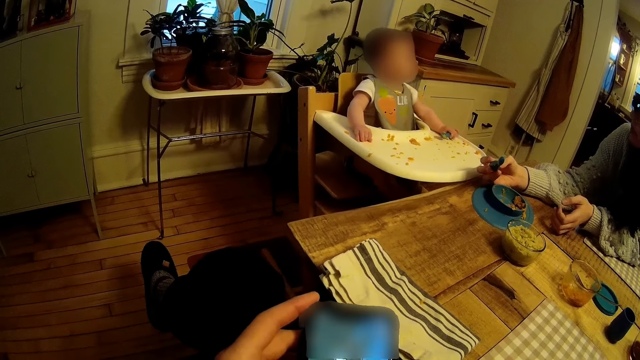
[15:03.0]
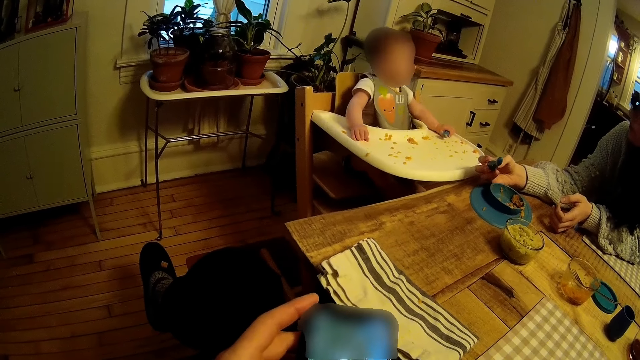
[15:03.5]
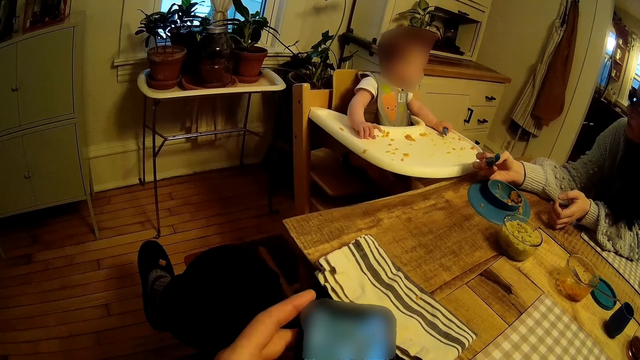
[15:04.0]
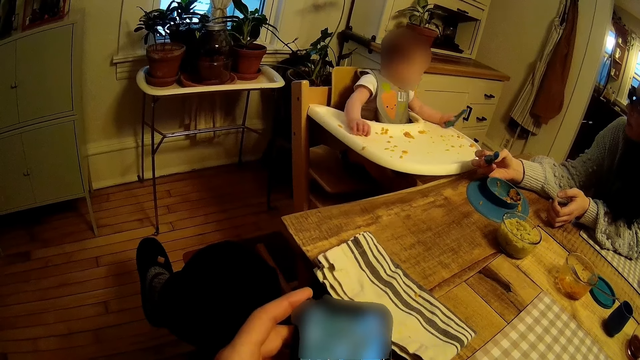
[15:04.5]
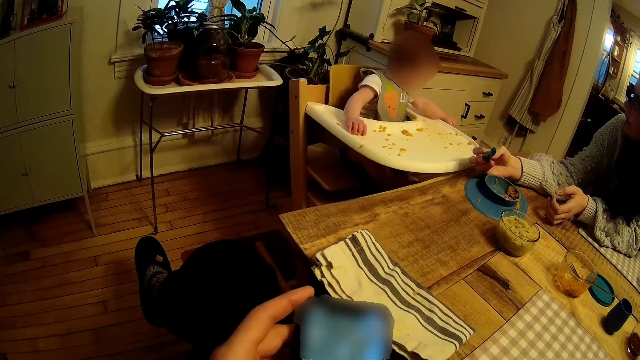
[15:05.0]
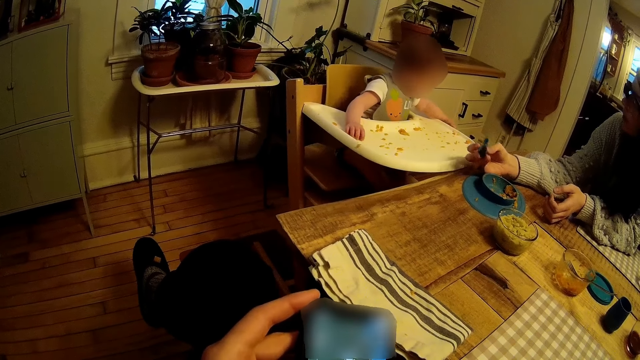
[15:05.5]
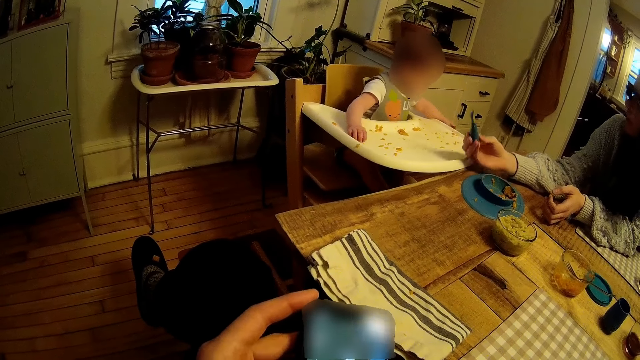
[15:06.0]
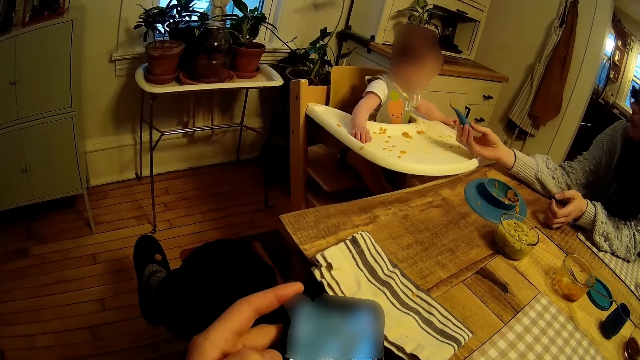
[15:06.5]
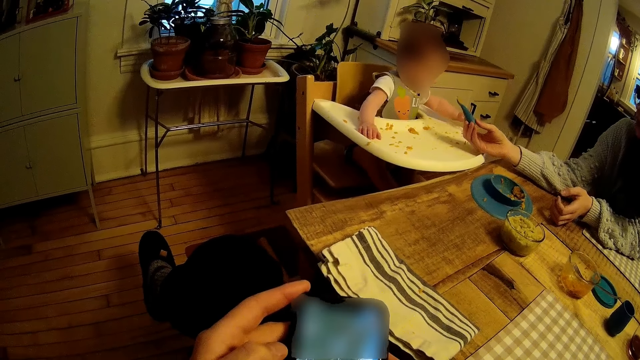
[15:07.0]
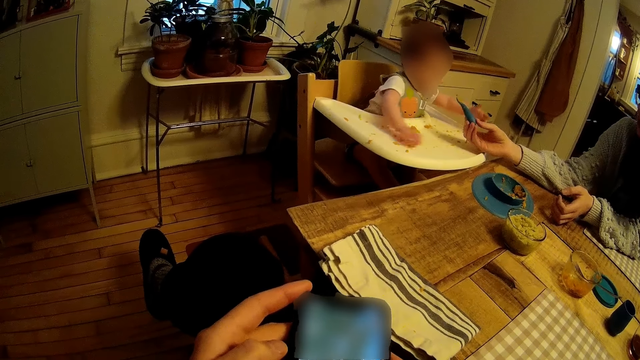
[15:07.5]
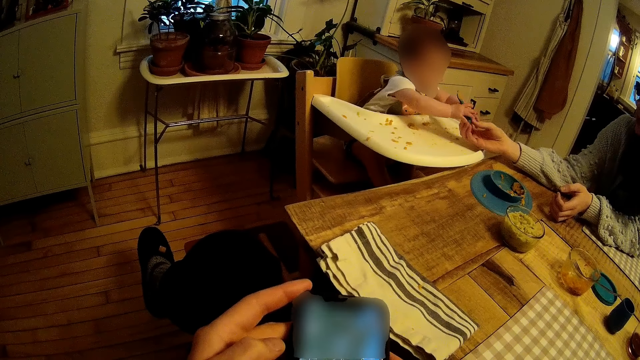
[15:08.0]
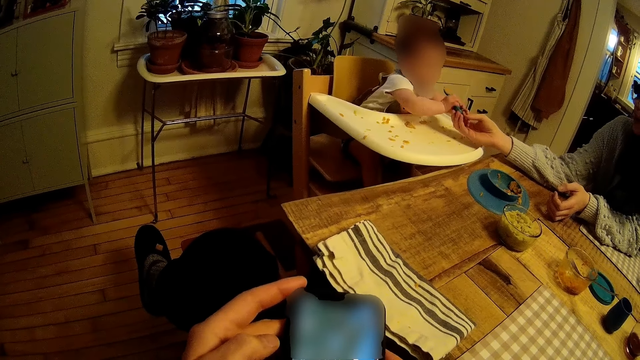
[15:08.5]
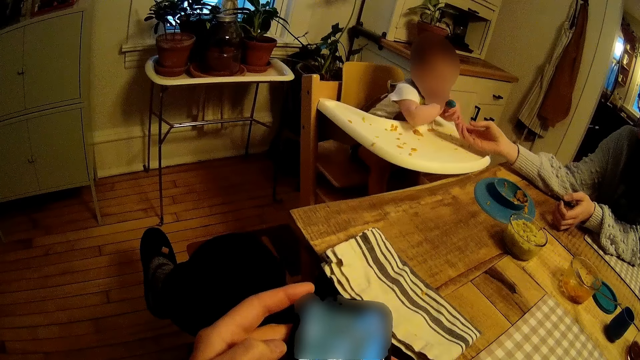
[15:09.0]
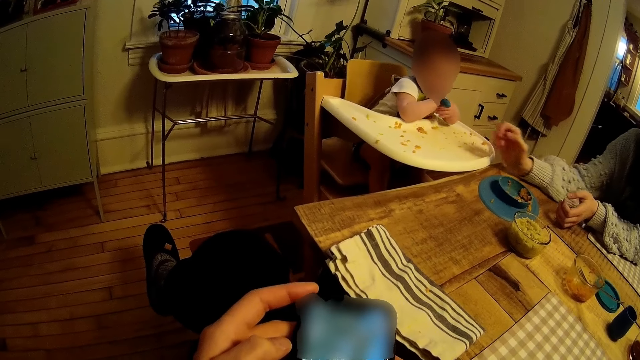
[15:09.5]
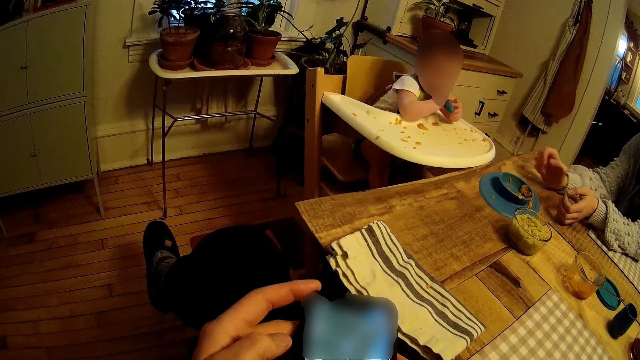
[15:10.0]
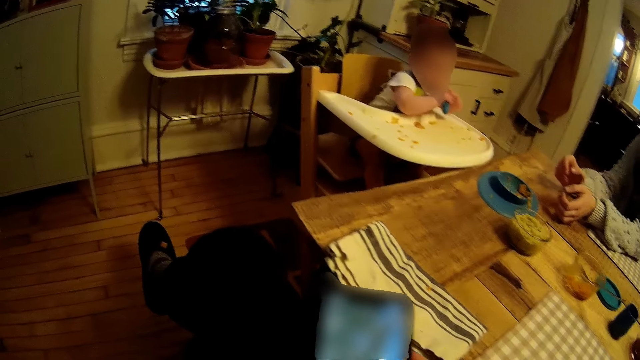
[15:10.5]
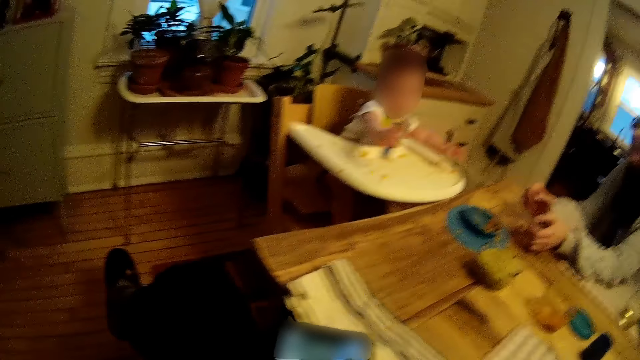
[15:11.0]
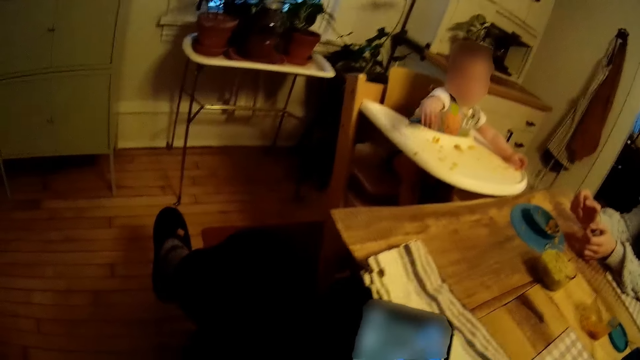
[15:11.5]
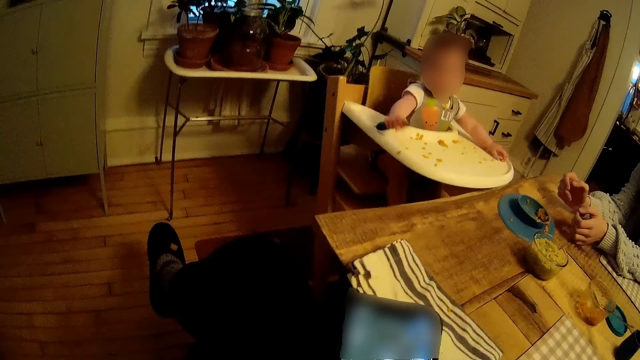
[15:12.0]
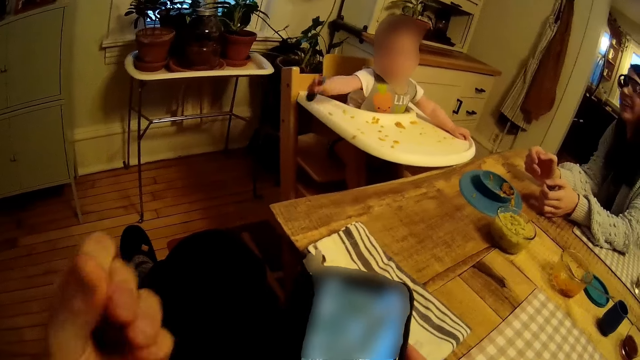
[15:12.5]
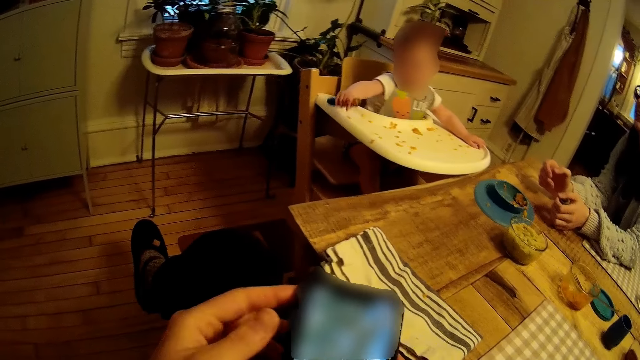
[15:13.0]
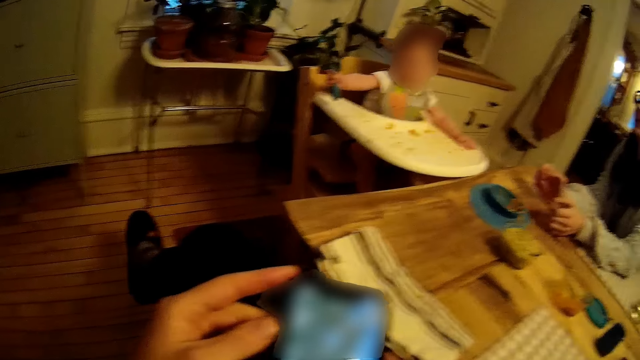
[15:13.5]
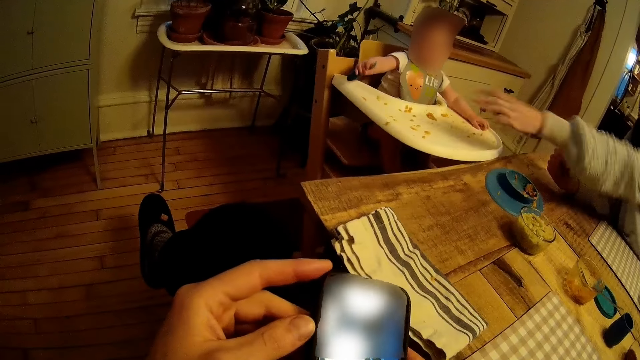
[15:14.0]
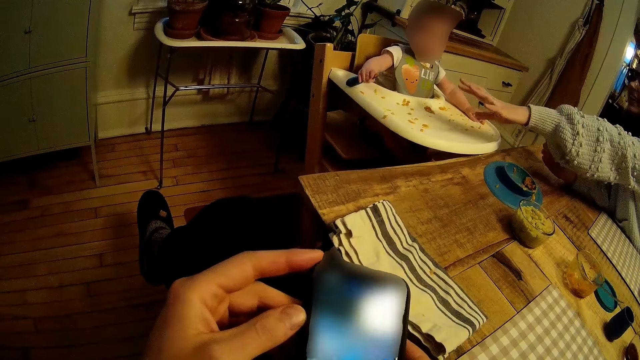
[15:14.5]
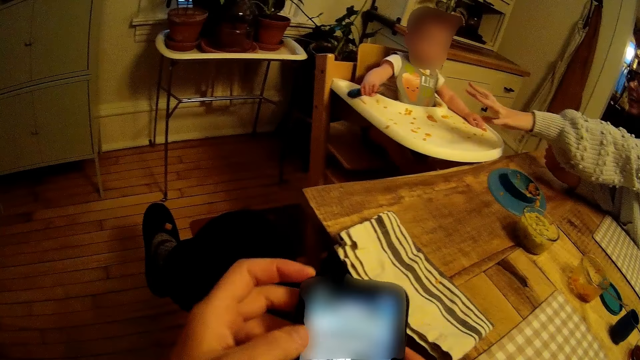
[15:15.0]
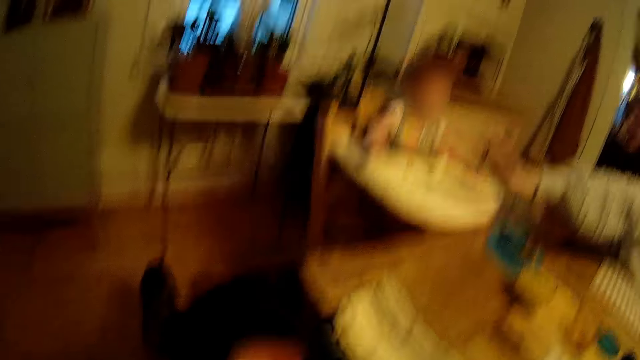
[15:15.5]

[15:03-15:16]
The baby drops the spoon on the floor. The camera wearer is using his phone. The woman gives the spoon to the baby. The camera wearer operates the phone with both hands.

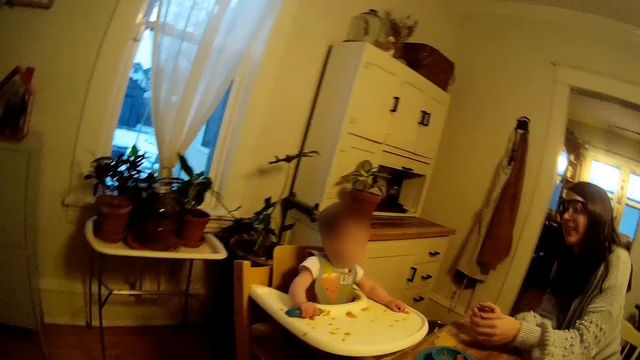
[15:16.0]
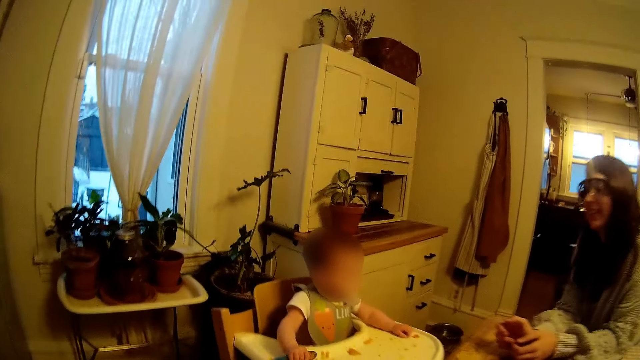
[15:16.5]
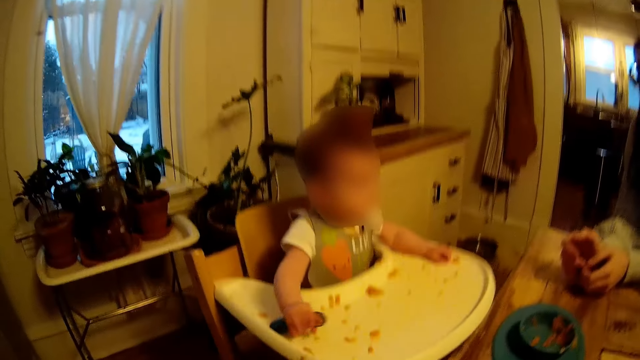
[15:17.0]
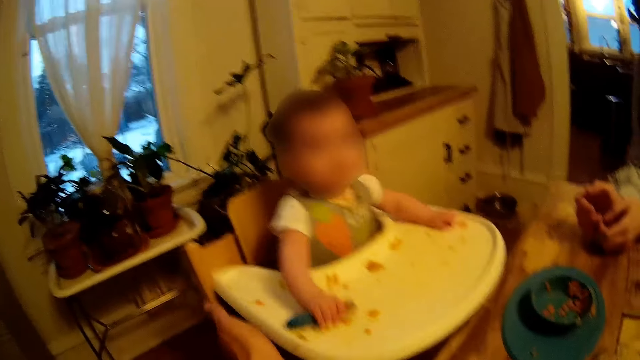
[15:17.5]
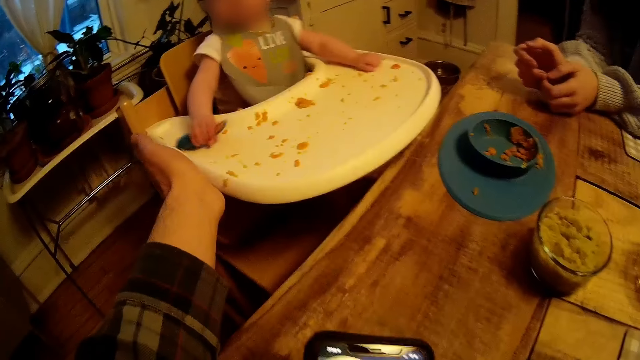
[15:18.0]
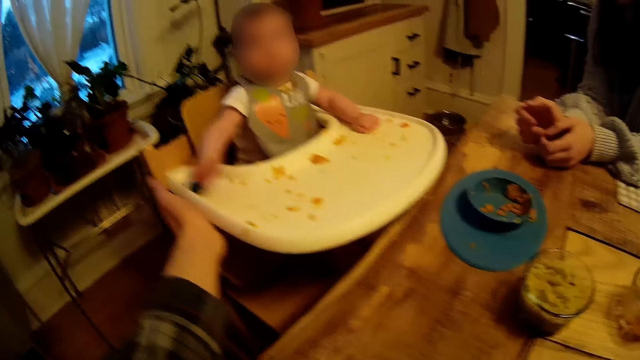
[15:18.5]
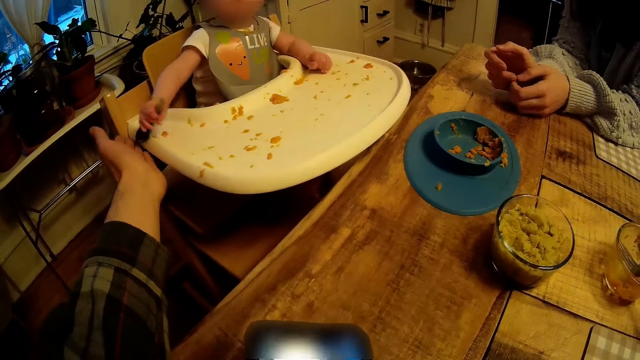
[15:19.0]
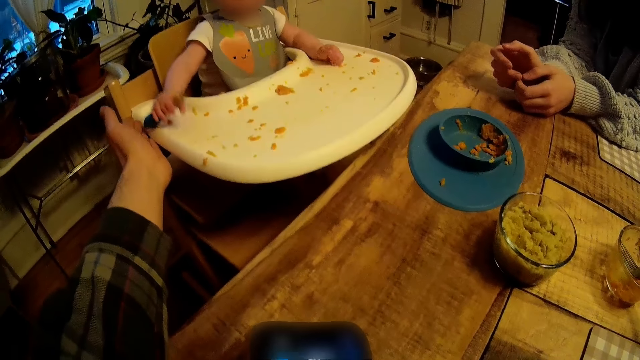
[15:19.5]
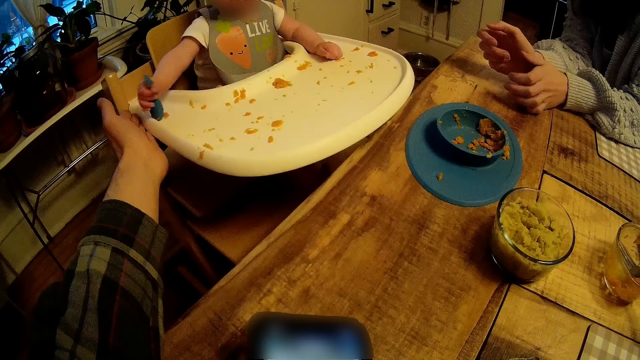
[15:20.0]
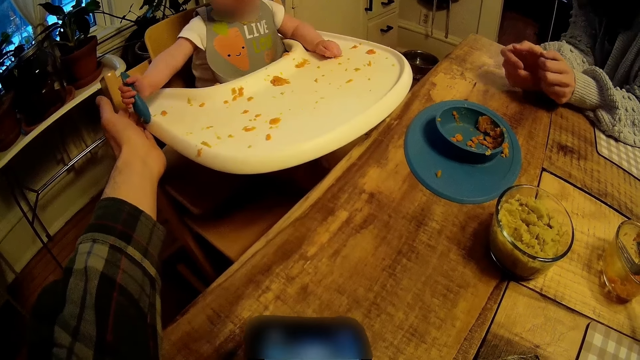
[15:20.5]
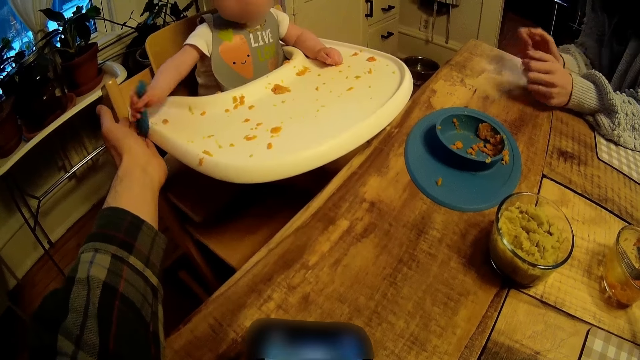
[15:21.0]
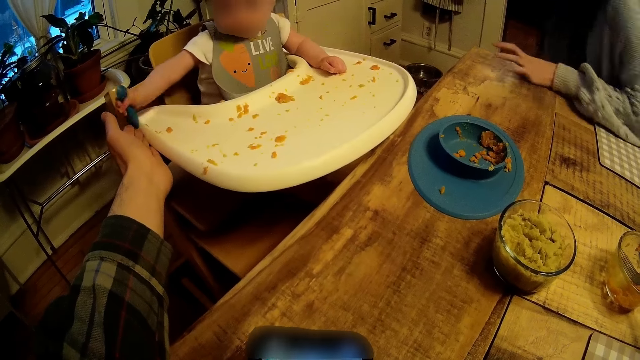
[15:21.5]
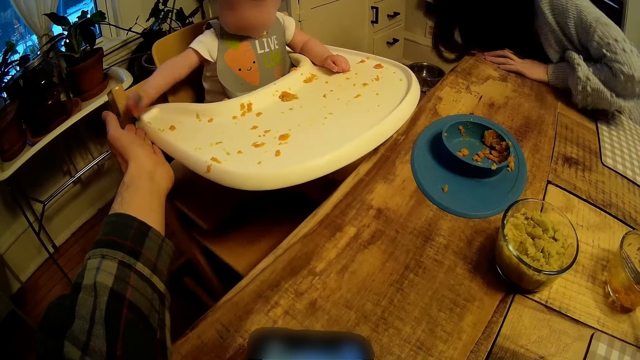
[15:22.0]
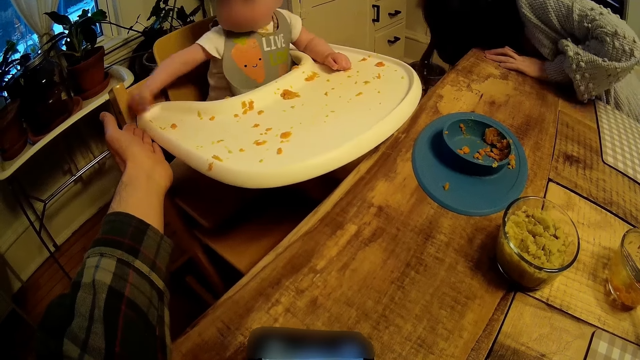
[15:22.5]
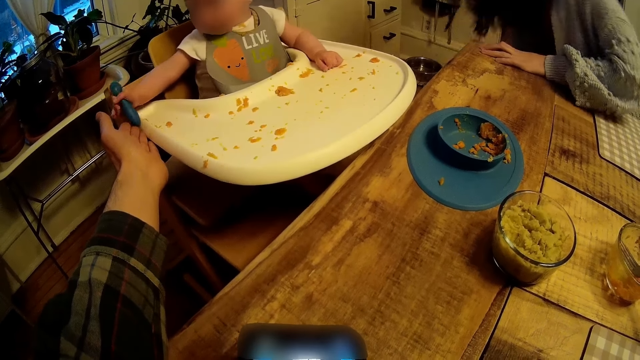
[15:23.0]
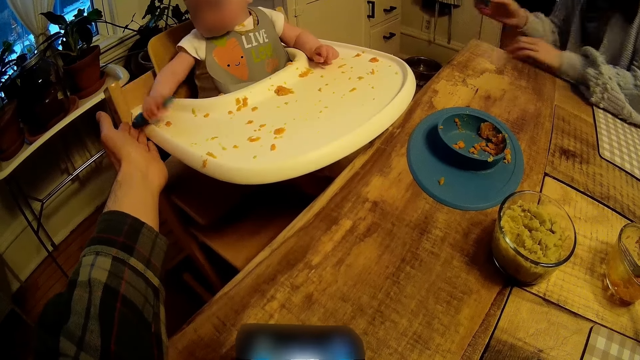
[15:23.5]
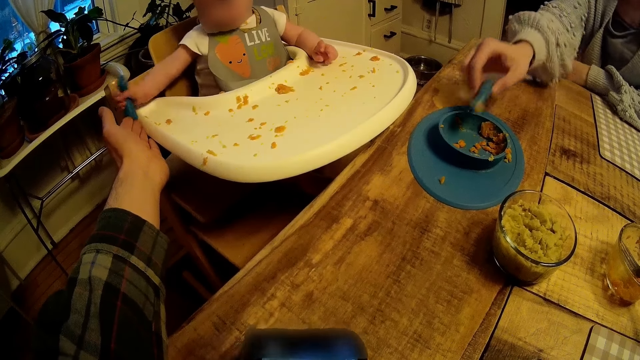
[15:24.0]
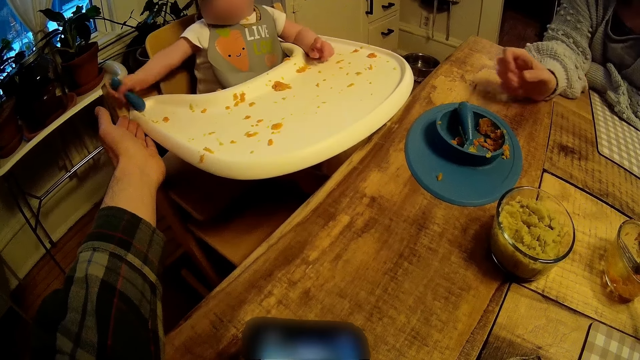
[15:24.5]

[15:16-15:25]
The camera wearer plays with the baby.
